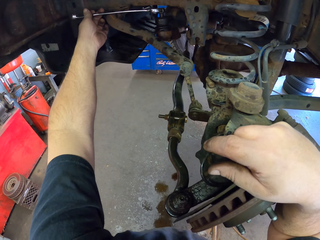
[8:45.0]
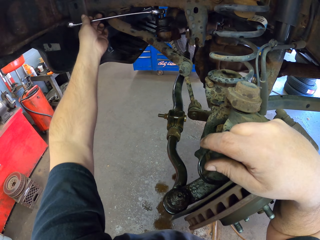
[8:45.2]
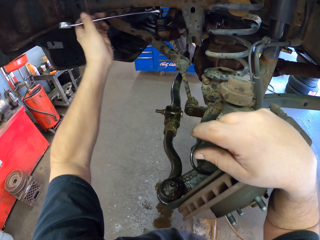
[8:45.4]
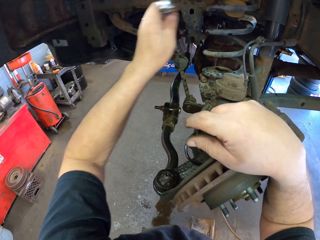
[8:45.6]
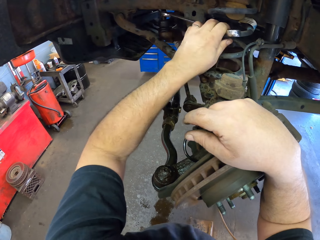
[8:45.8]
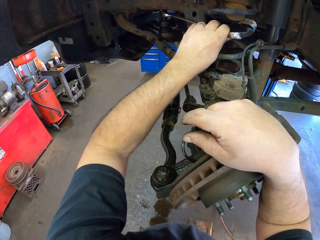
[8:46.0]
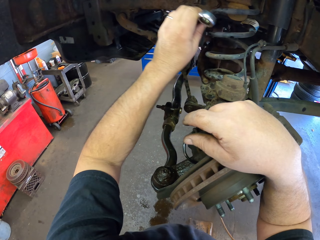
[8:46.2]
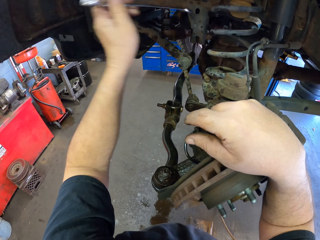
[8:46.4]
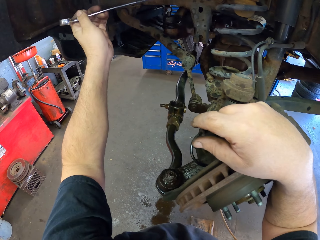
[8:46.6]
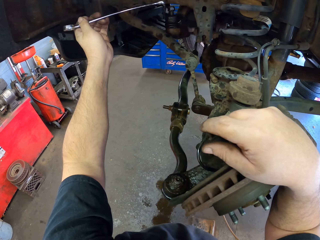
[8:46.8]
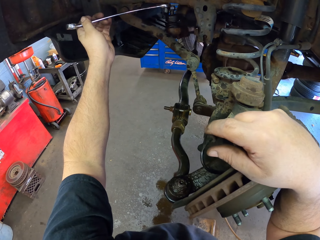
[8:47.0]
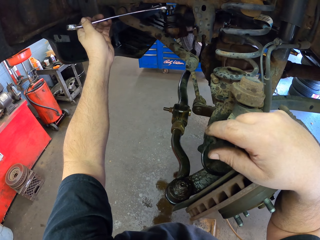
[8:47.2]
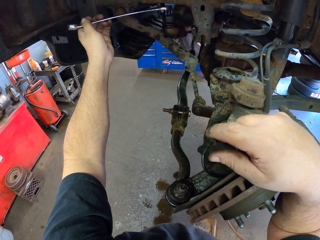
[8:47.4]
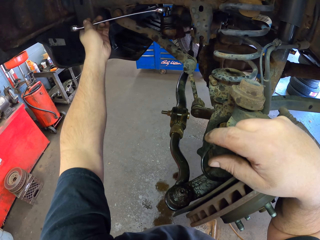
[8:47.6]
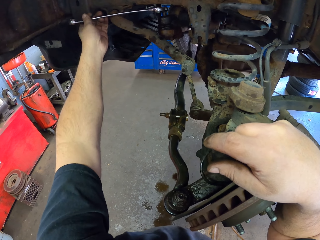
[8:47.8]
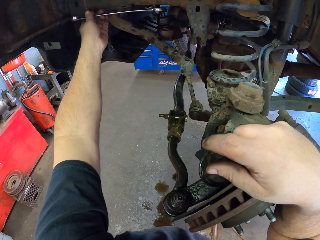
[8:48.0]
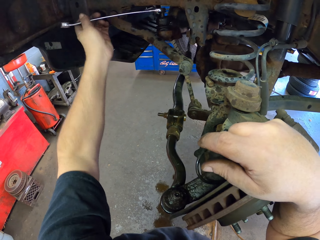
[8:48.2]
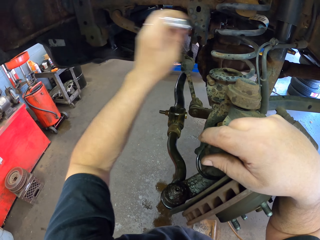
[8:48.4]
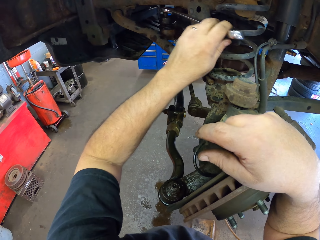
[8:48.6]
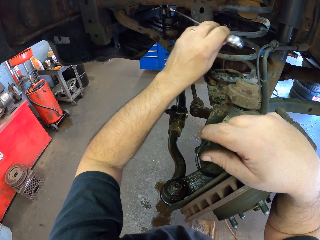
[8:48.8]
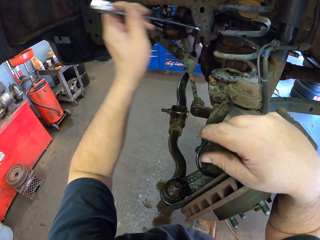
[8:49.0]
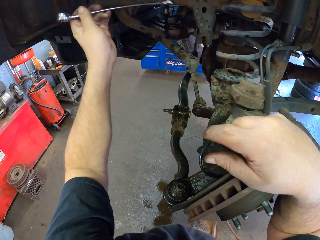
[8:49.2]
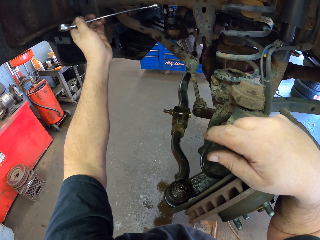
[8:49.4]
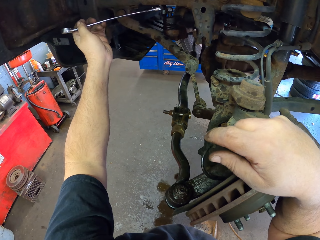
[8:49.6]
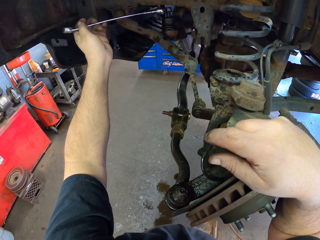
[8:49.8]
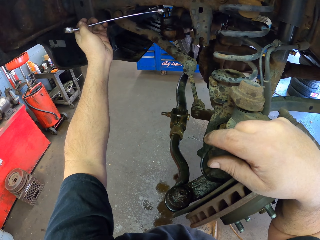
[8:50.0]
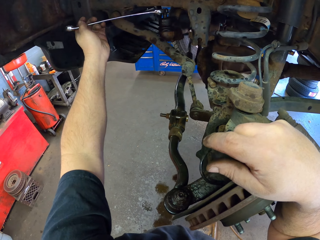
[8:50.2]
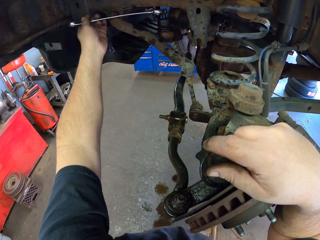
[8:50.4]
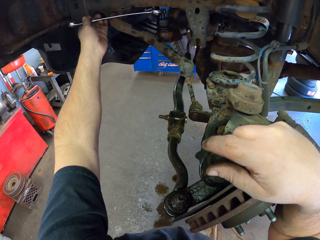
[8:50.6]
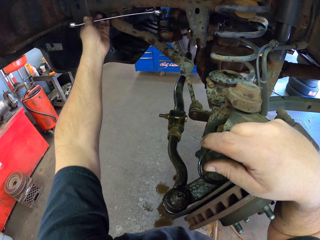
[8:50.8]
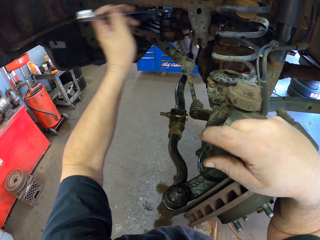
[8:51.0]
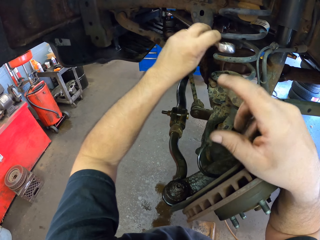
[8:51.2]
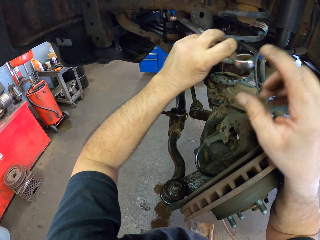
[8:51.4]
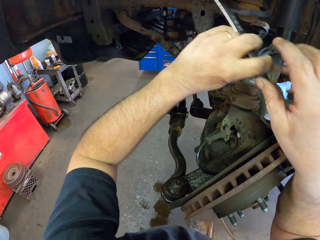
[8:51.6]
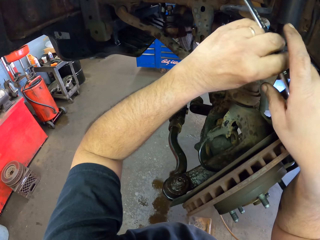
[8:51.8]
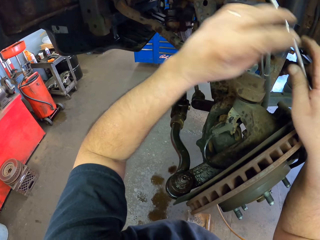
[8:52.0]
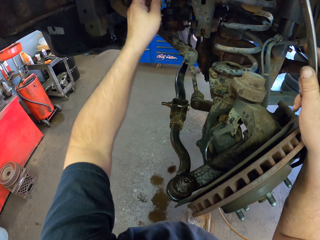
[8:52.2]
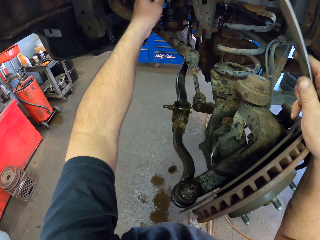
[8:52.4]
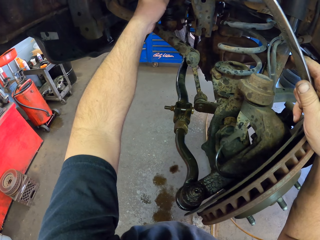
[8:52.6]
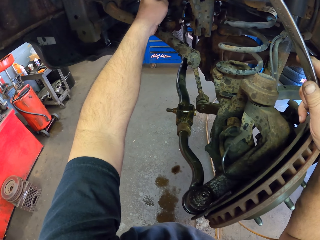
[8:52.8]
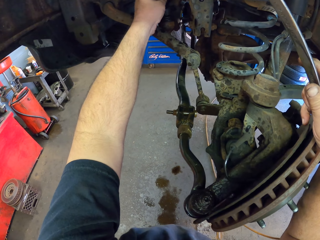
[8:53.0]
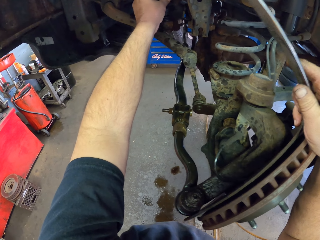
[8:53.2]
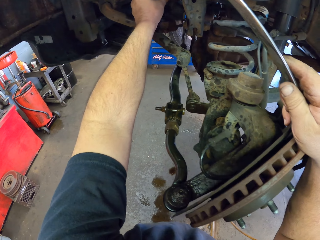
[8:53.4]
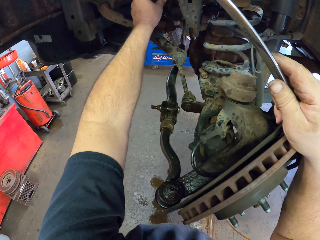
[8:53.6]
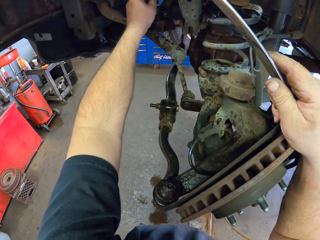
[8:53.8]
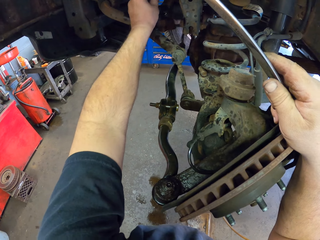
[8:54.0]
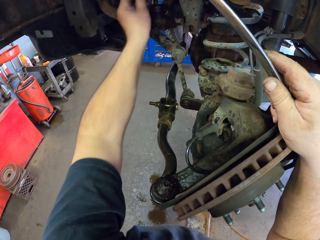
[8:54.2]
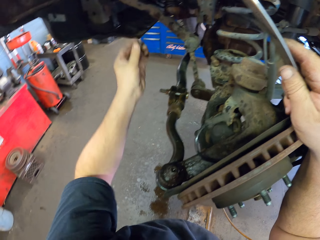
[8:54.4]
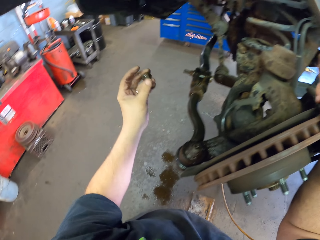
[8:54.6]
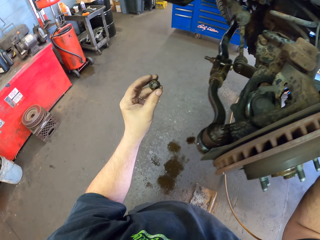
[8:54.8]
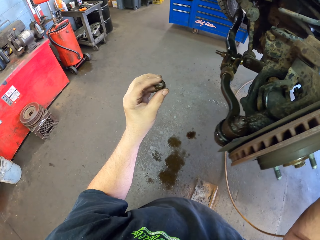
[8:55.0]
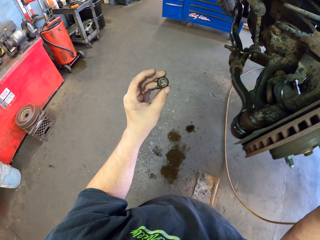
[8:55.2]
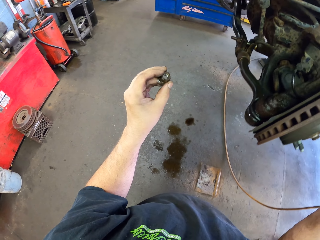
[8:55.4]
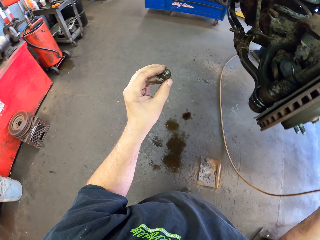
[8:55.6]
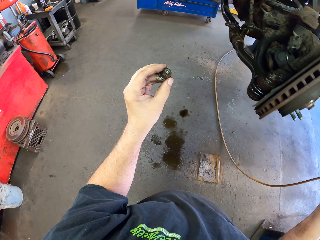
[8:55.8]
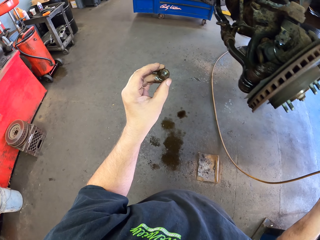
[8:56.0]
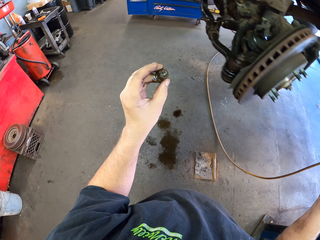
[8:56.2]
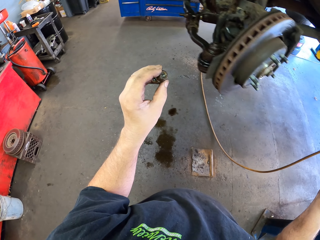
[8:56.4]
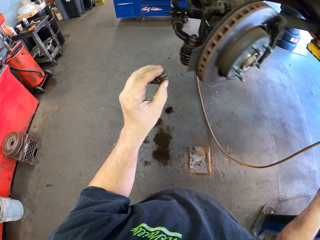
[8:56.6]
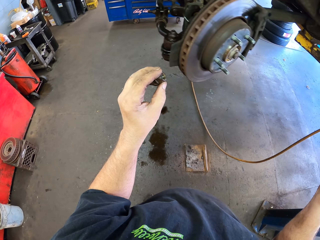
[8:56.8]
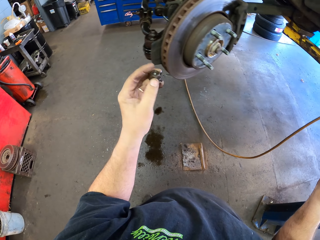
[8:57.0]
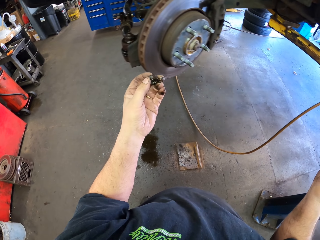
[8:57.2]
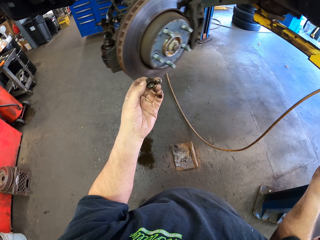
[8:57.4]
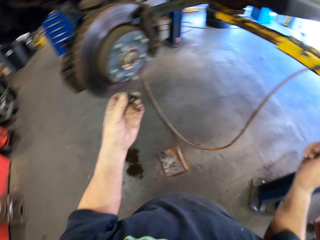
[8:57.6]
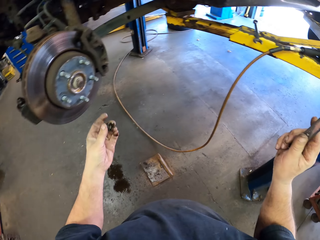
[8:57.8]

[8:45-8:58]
The camera wearer unfastens something with a spanner. They unfasten something with the spanner again. They exchange the spanner from the left hand to the right hand. They remove the nut. They adjust the nut by hand. They look at the nut.

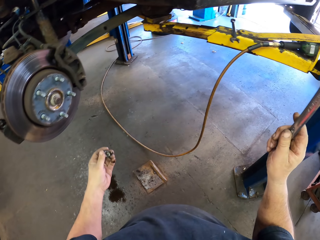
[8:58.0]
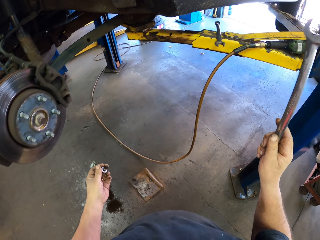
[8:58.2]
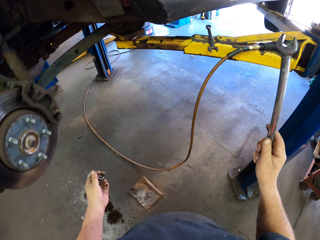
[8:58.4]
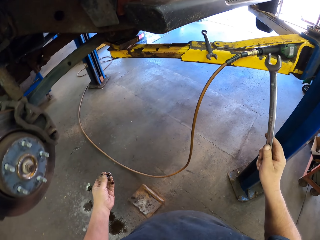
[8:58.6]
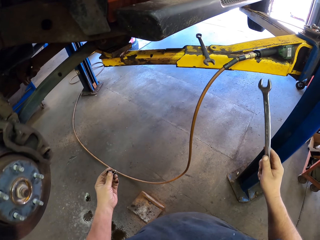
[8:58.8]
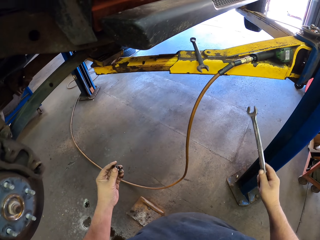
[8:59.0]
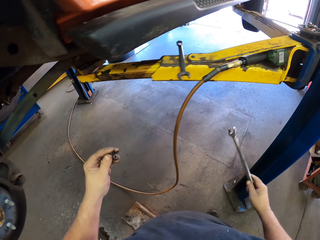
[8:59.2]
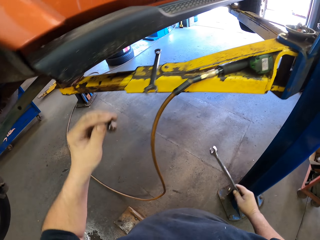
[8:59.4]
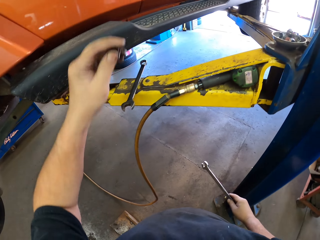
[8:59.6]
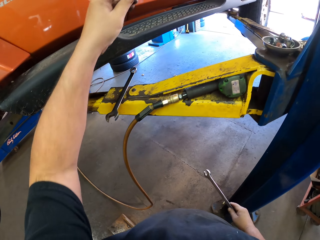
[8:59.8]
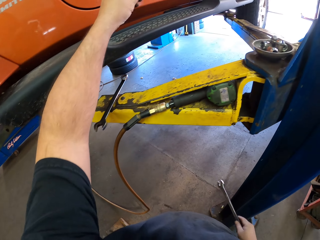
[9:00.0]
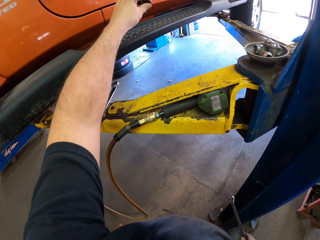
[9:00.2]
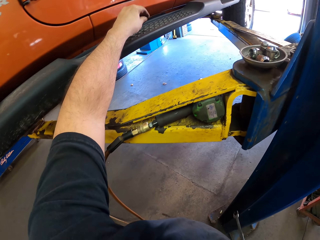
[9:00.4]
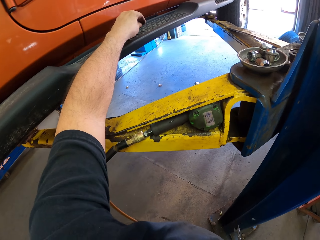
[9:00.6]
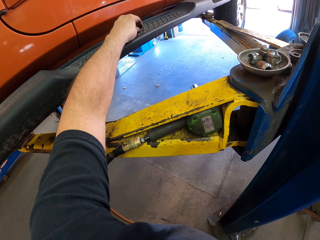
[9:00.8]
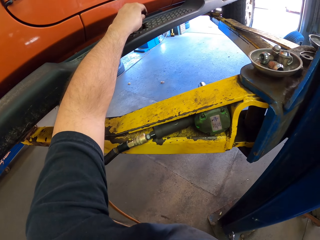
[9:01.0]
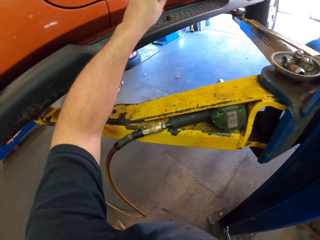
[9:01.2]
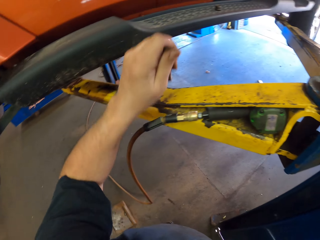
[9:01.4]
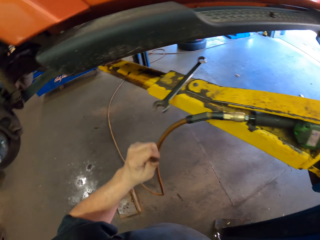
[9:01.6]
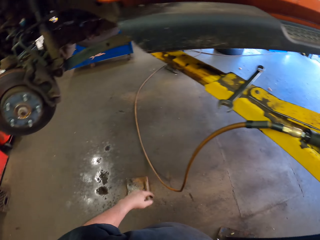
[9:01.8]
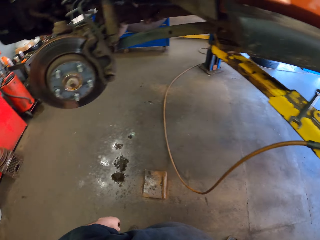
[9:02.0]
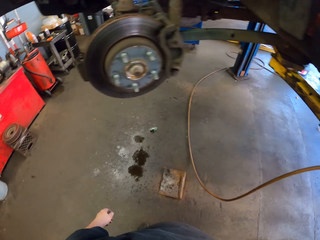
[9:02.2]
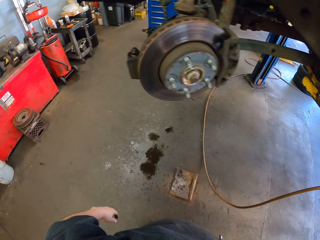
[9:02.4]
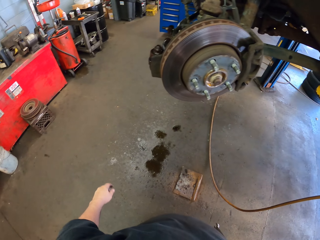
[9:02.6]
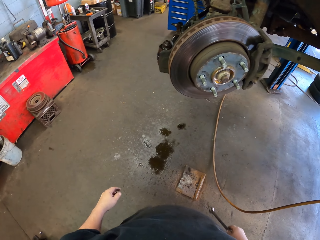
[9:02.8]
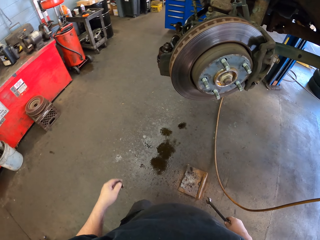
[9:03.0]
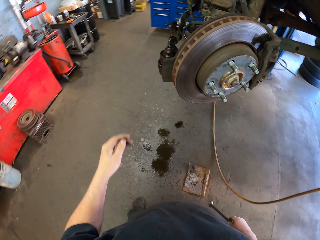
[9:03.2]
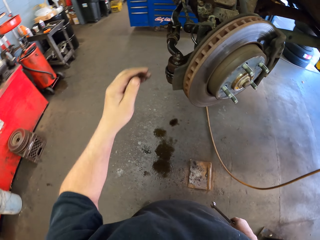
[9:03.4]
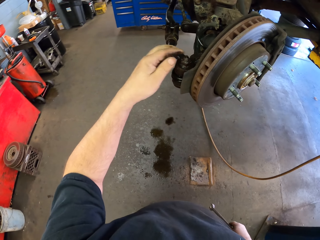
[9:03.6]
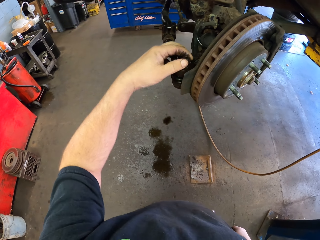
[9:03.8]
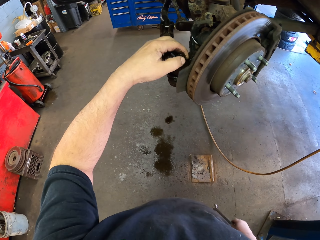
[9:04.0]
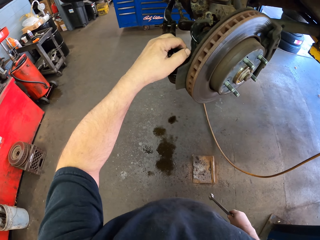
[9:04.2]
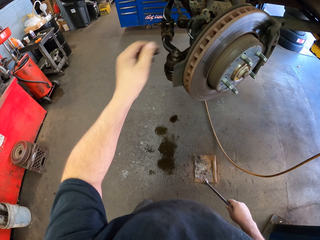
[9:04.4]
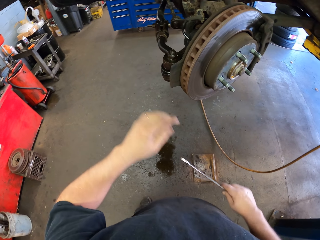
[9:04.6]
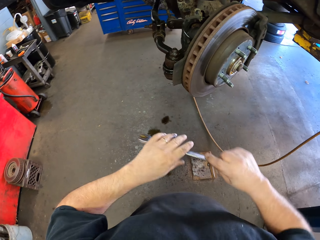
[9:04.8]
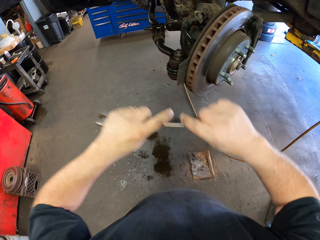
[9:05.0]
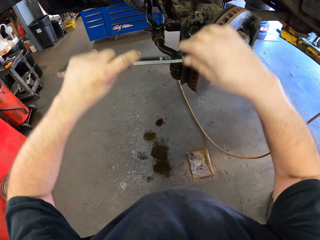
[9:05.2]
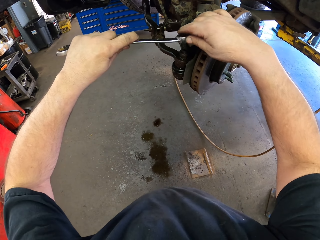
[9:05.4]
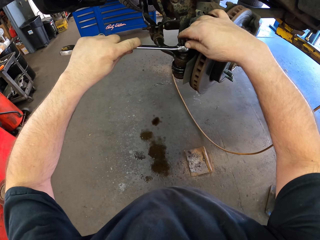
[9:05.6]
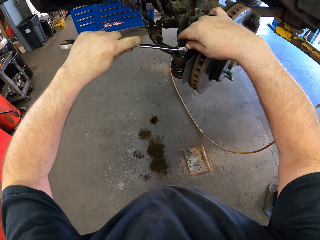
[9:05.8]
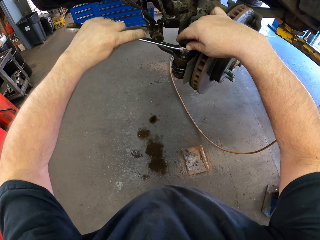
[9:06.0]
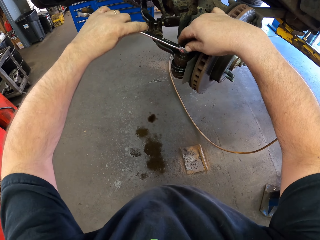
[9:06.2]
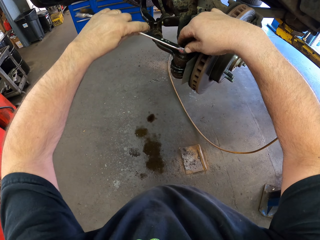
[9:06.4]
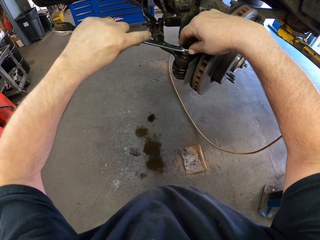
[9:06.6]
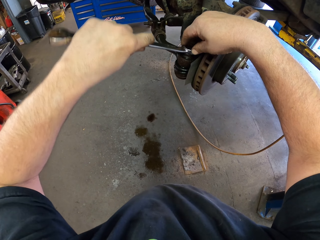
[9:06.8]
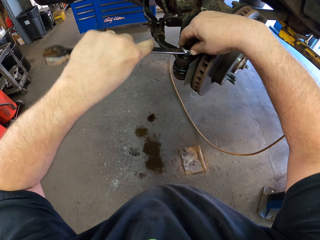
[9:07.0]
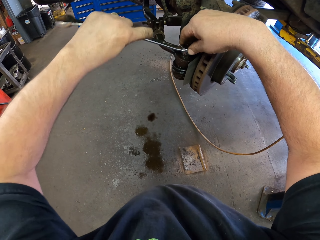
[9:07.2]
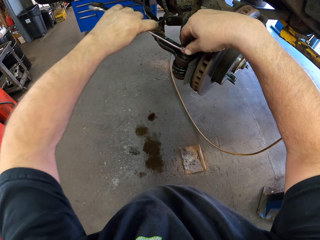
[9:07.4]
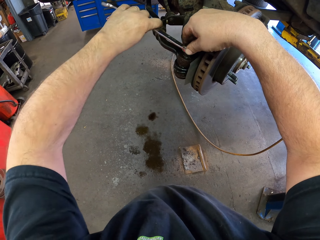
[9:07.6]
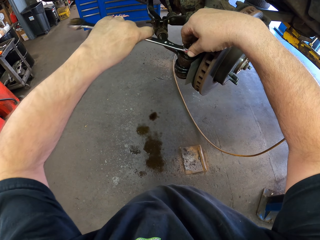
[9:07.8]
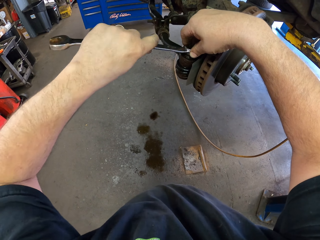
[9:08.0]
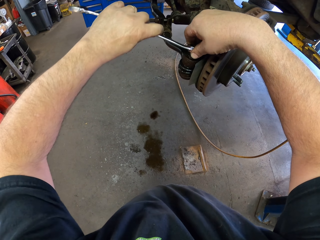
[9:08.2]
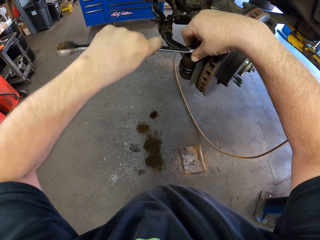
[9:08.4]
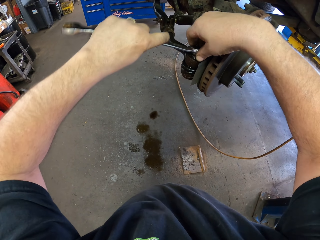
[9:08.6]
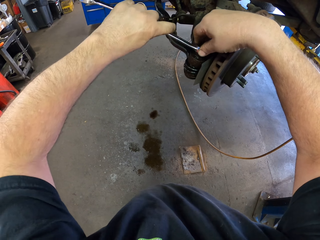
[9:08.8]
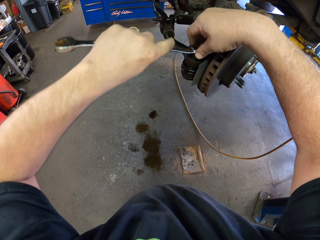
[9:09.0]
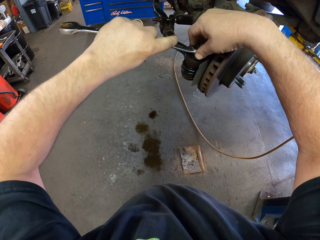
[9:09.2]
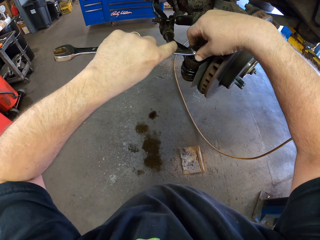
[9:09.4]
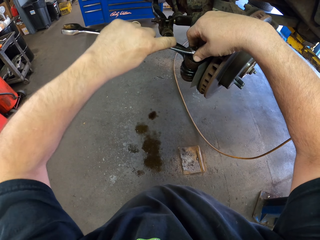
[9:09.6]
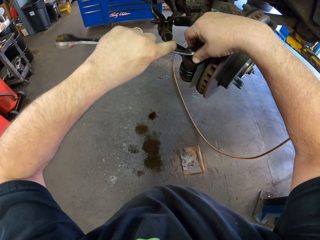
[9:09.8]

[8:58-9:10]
The camera wearer turns beside the car lift. They put the nut on the vehicle. They move beside the car lift. They turn around. They touch the nut. They lift a spanner with both hands. They adjust the nut with the spanner. They unfasten the stabilizer bar with the spanner.
